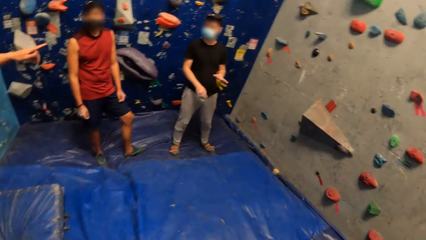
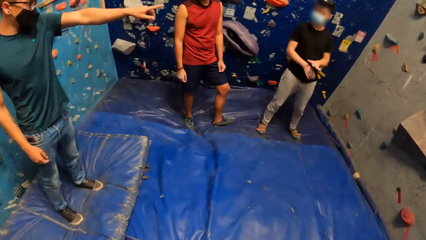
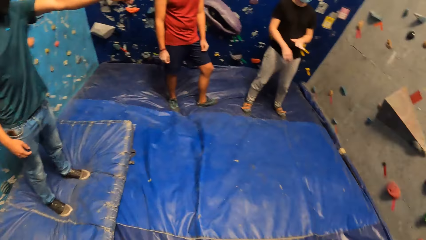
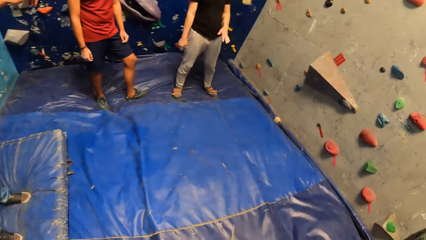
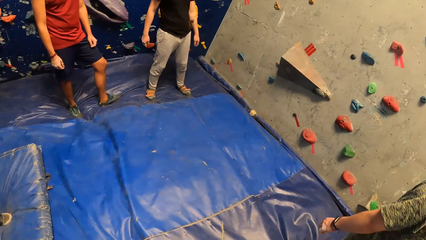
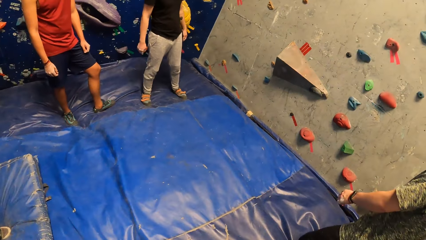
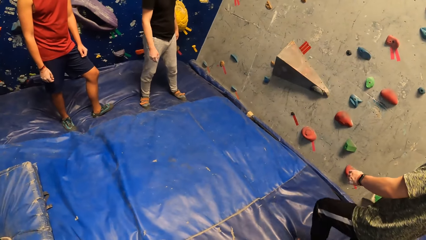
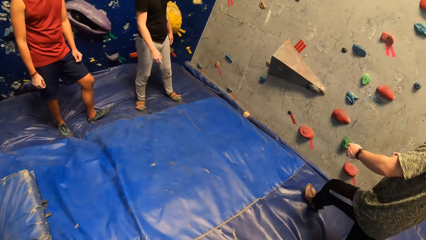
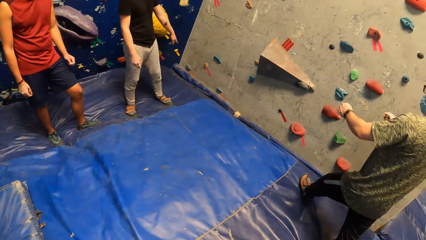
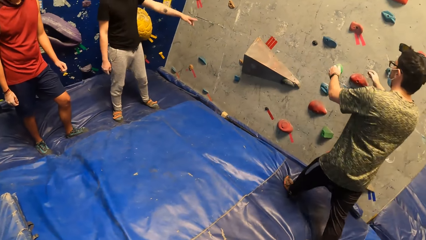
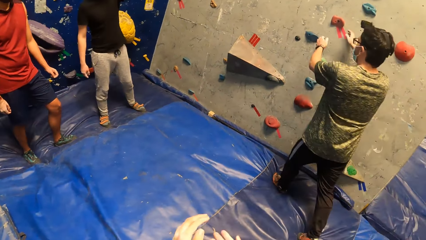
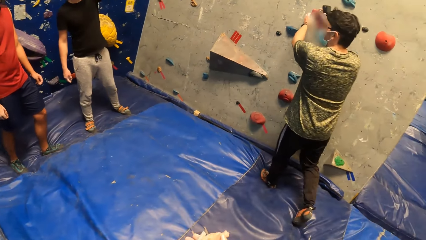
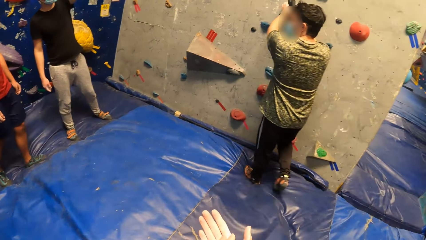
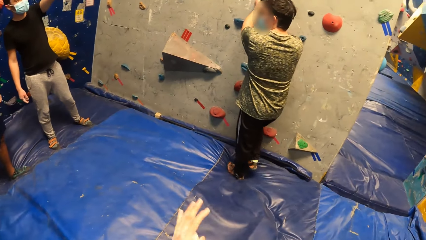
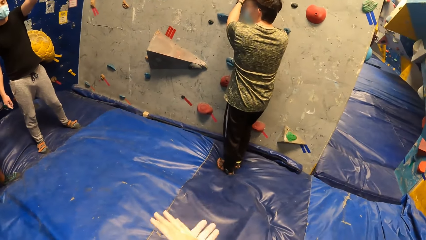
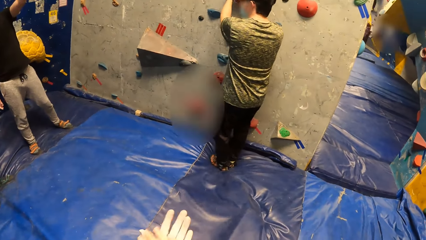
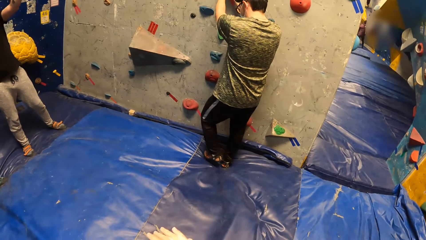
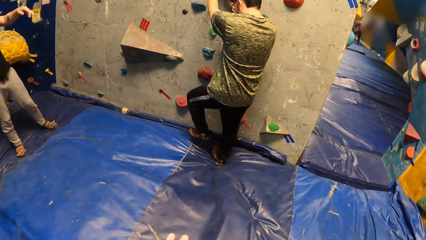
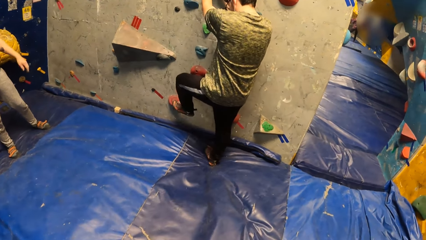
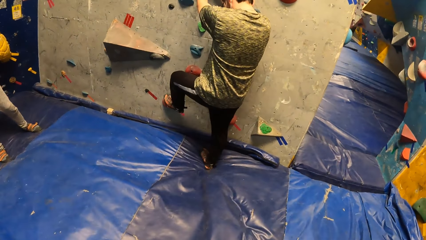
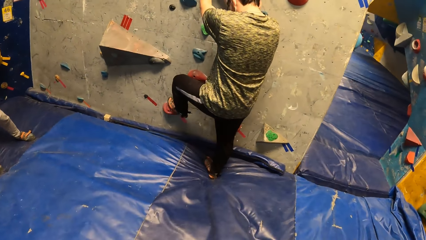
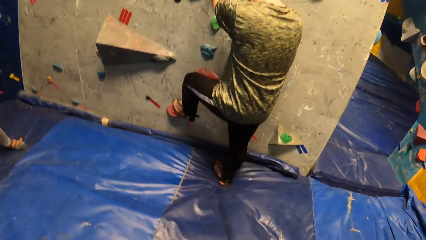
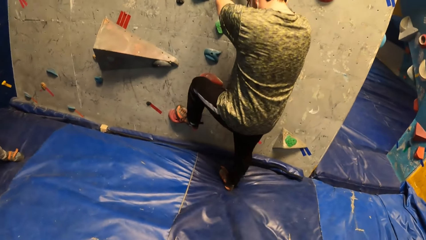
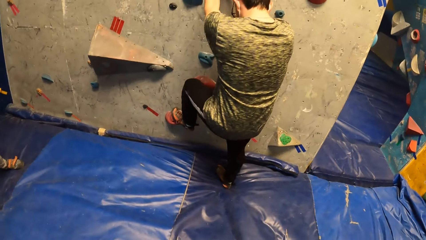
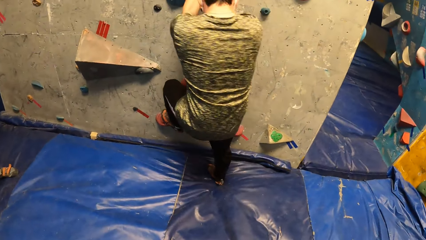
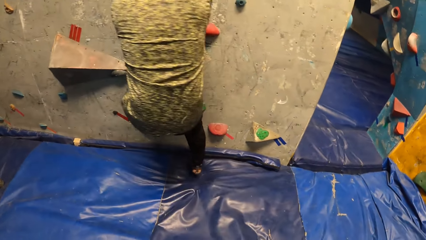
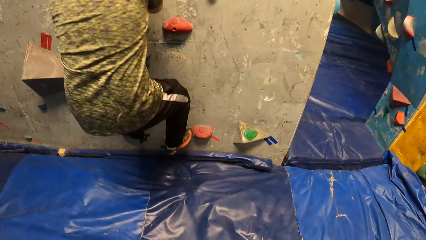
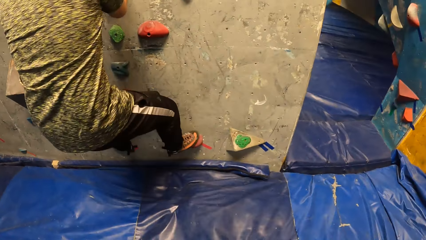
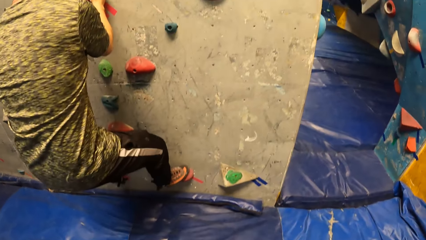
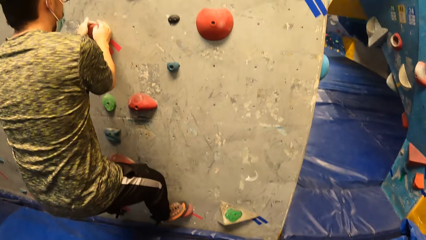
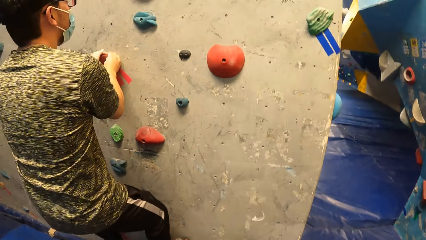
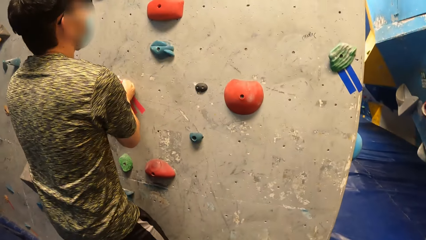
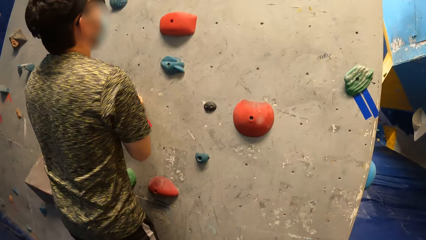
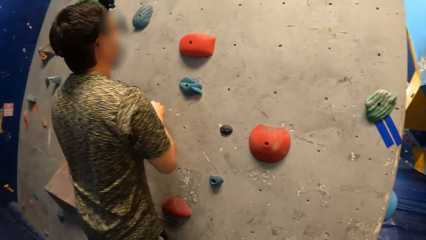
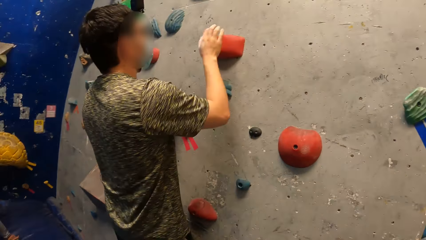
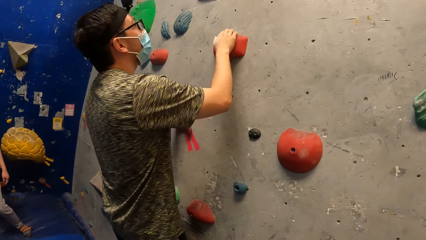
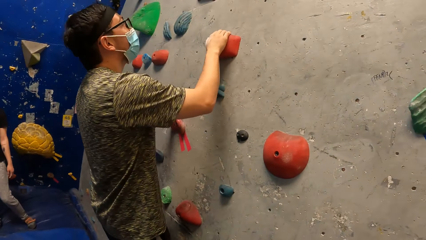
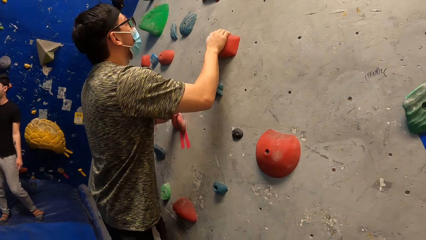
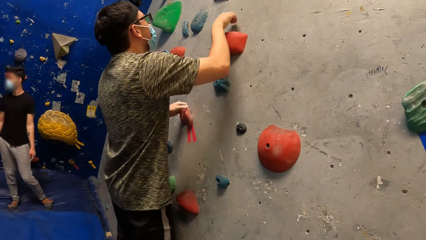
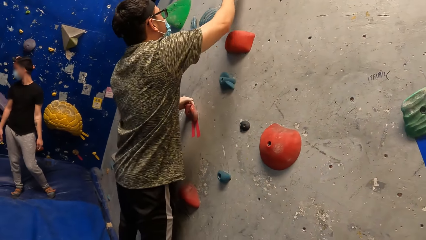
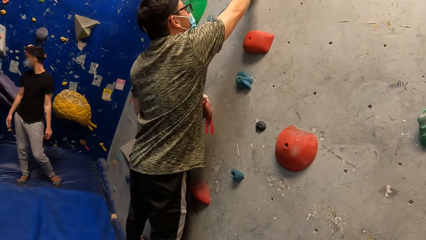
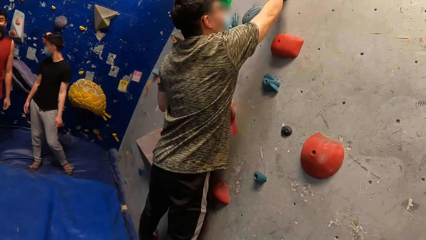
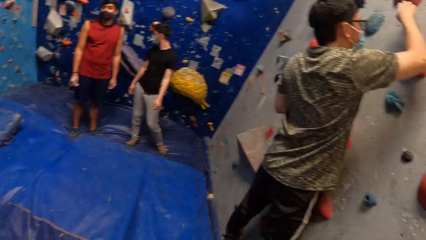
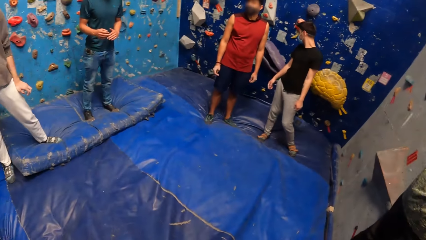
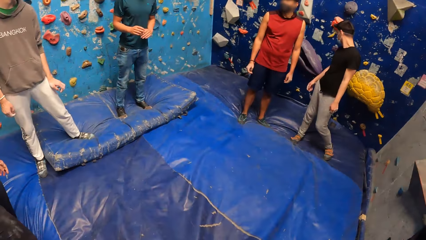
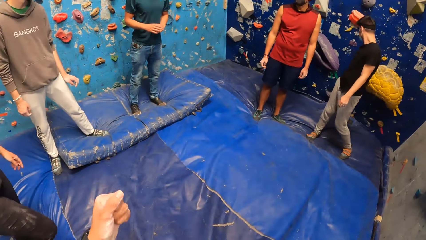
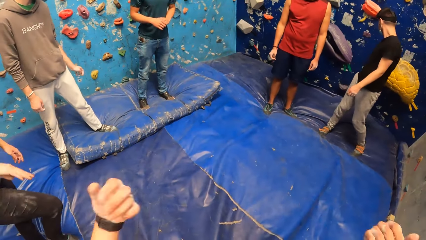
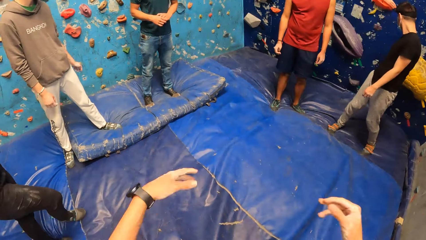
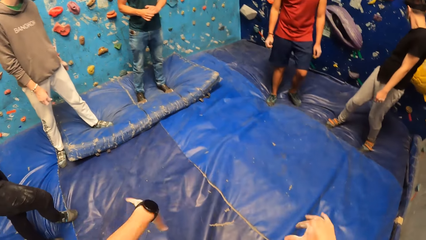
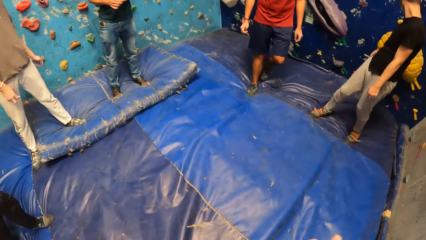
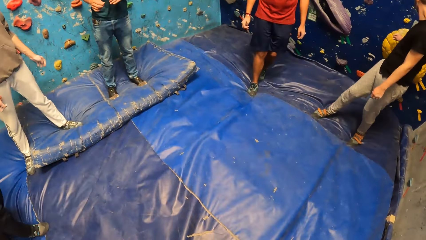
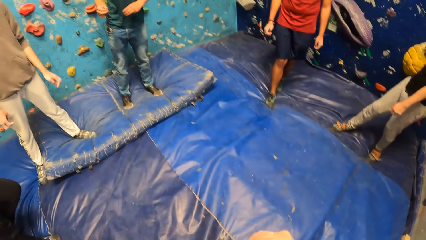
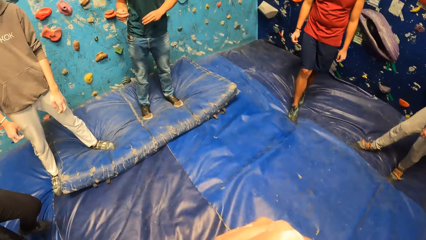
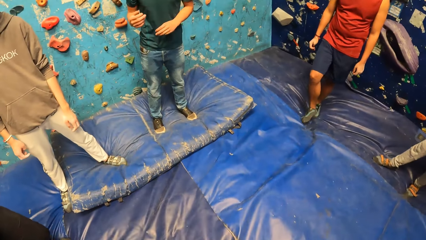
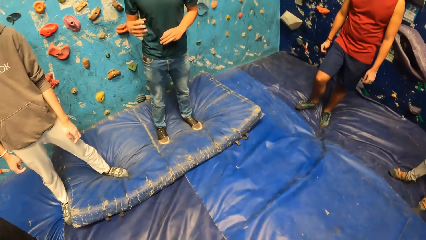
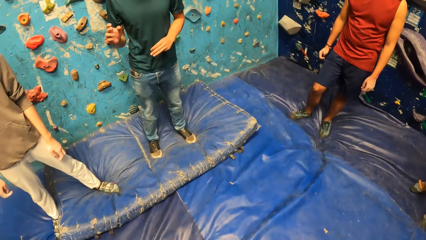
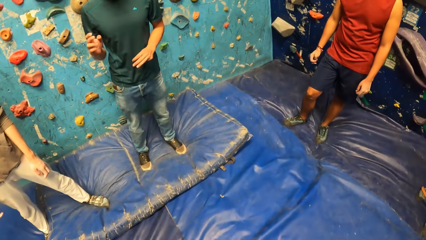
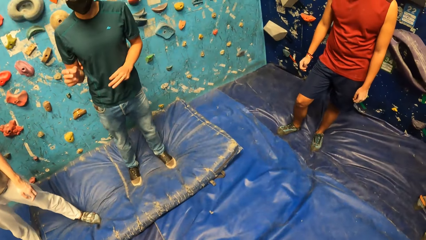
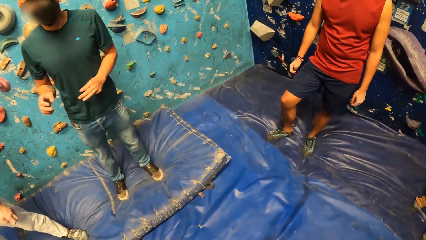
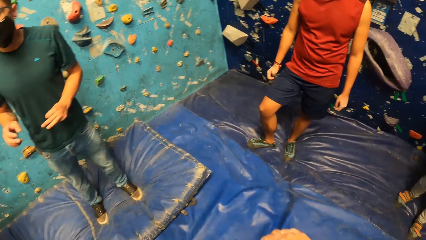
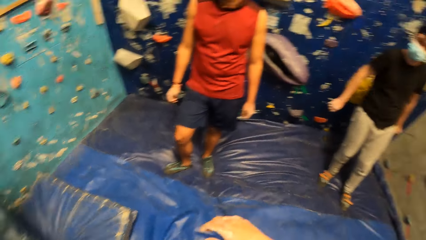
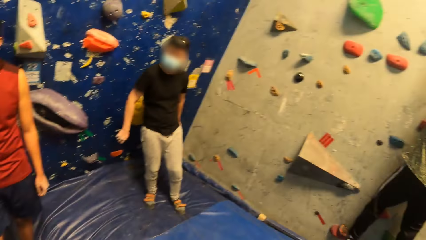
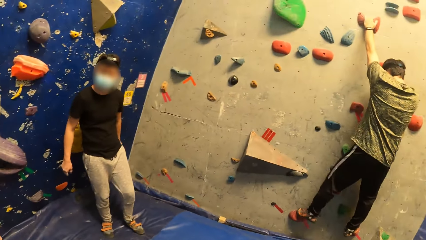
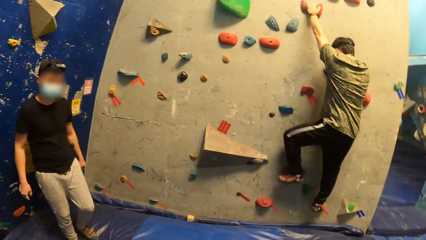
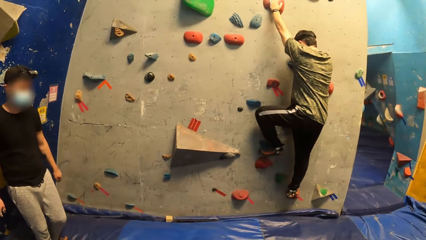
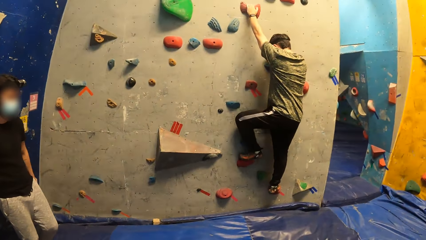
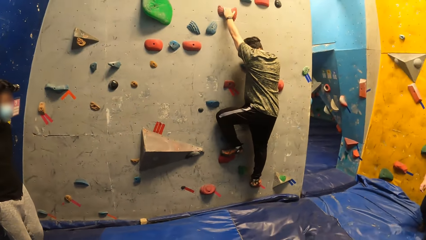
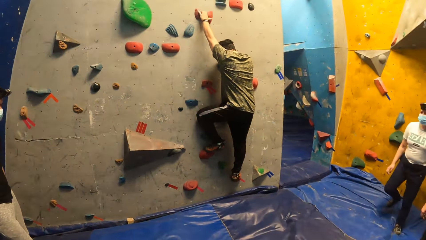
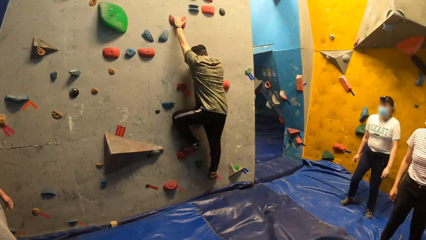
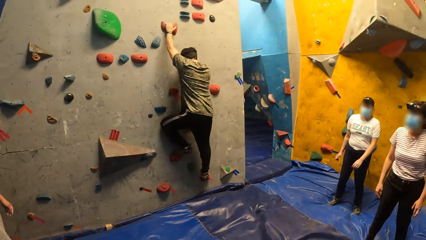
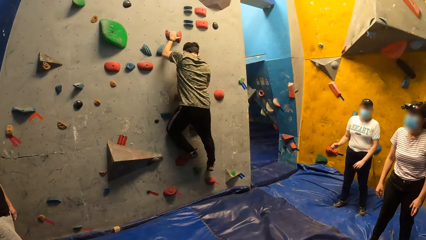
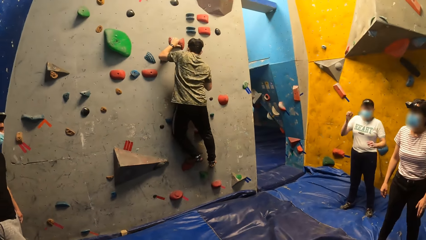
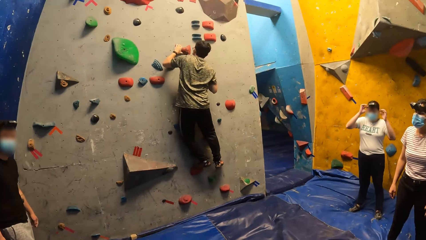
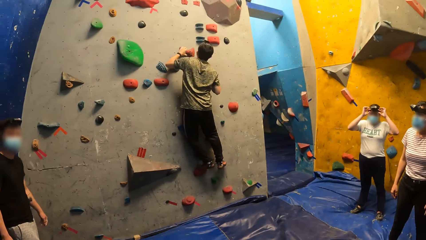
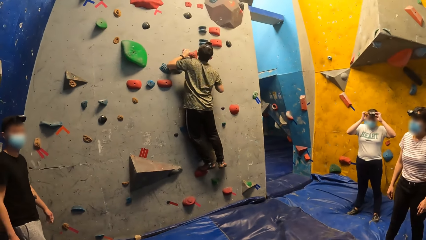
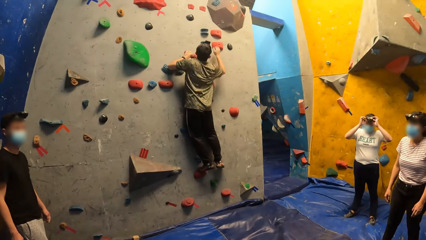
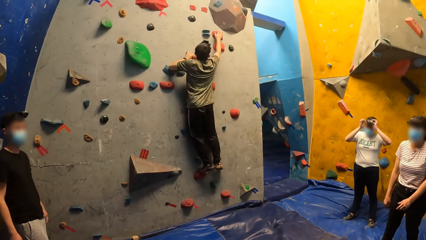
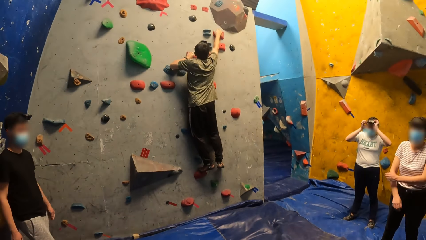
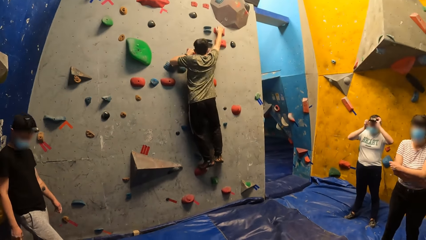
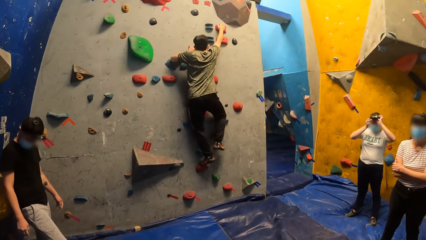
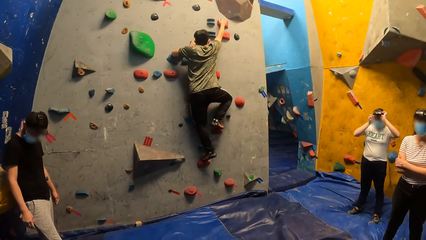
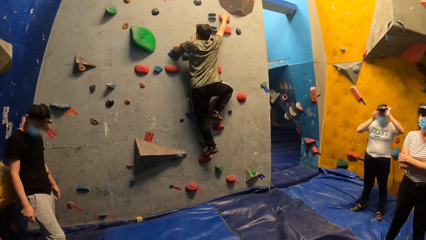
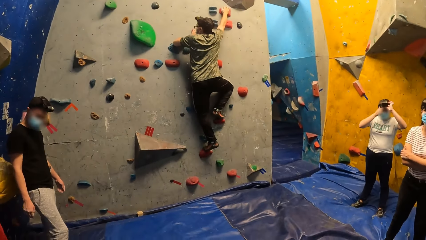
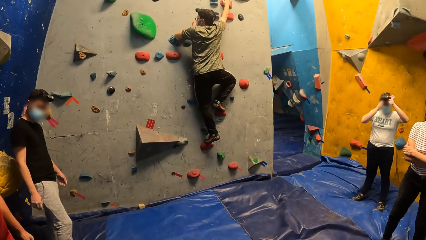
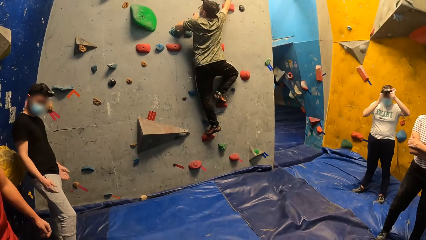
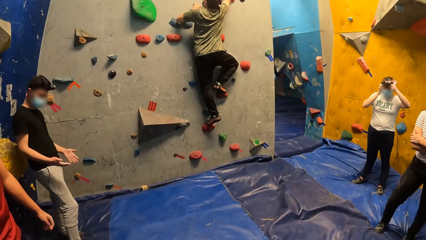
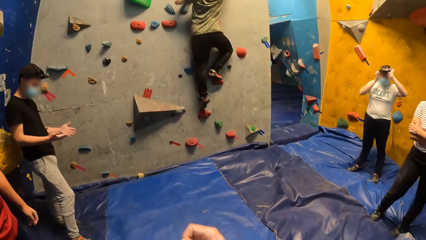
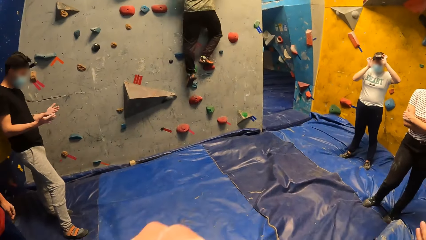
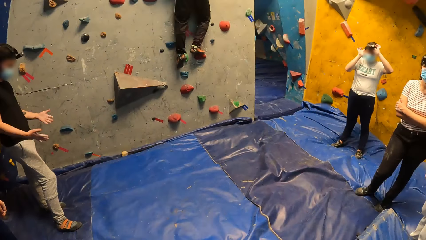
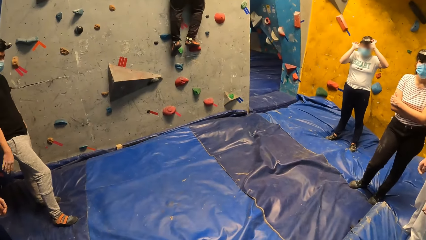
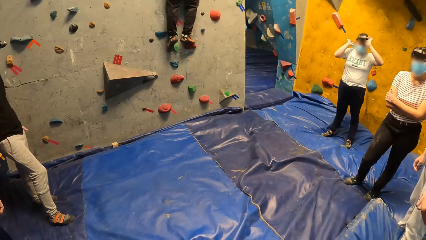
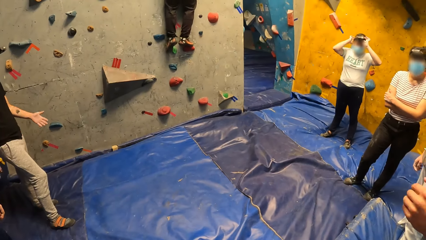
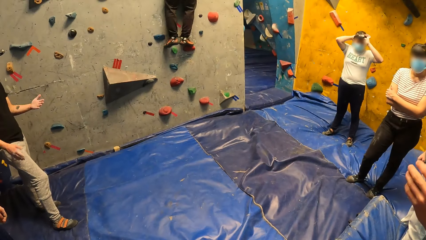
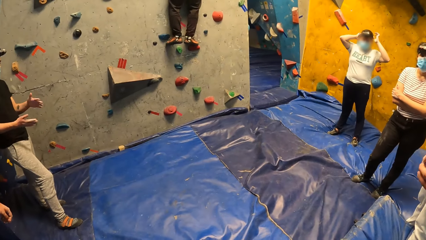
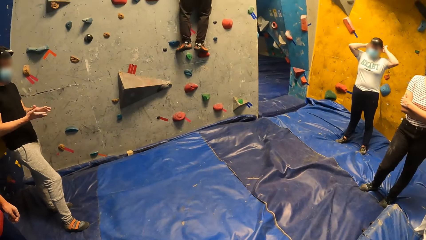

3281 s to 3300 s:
A man interacts with a group of people. Another man walks towards the climbing wall and places both hands on the climb hold on the bouldering wall. The camera wearer rubs the hands. The other man holds a rock. He places his left leg on a sloper on the bouldering wall. He places his right leg on the sloper on the bouldering wall, places his right hand on the climb hold on the bouldering wall, and climbs the bouldering wall with both hands. The camera wearer looks around. They shake both hands. The first man interacts with the group of people. The camera wearer looks around. The other man places his left leg on the sloper on the bouldering wall. A woman adjusts a camera on her head with both hands. The other man places his right hand on the climb hold on the bouldering wall. He places his right leg on the sloper on the bouldering wall.
